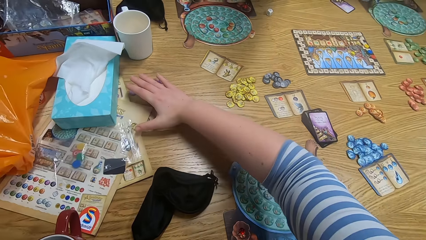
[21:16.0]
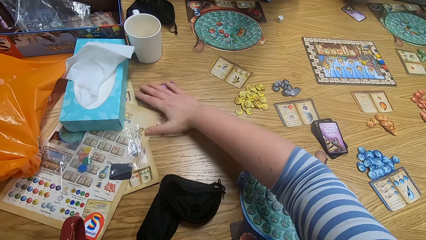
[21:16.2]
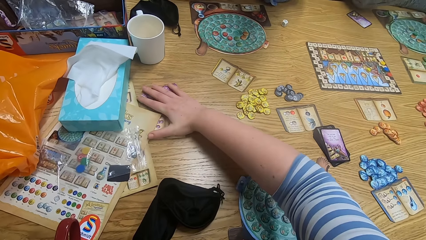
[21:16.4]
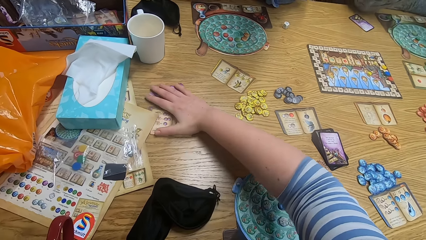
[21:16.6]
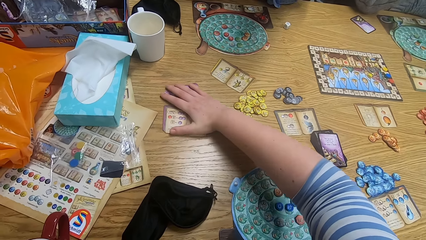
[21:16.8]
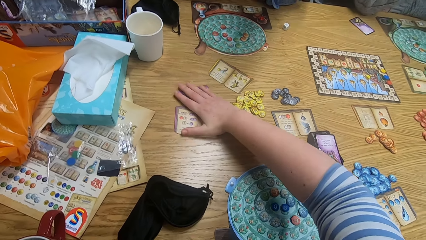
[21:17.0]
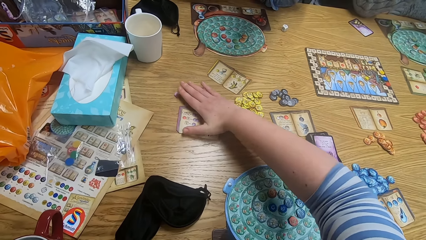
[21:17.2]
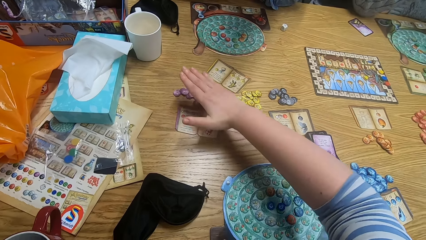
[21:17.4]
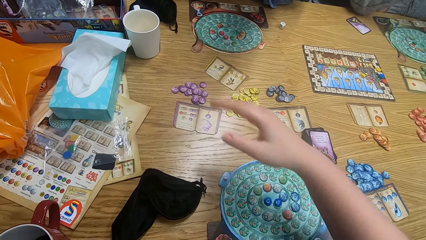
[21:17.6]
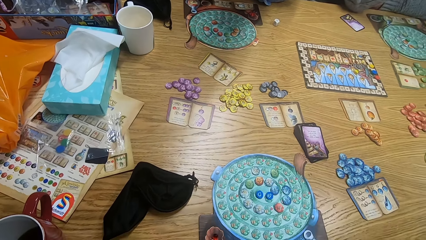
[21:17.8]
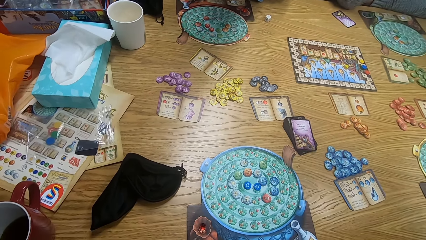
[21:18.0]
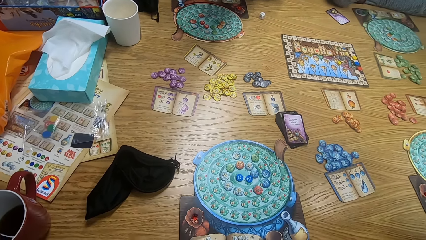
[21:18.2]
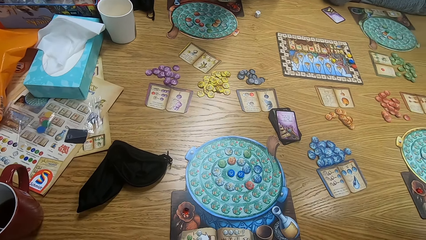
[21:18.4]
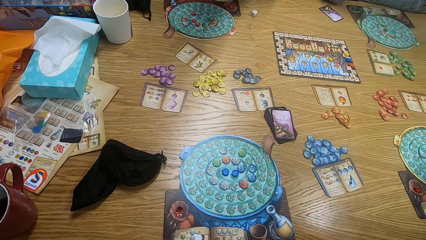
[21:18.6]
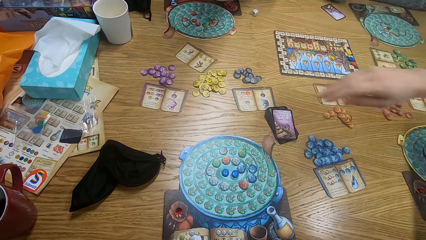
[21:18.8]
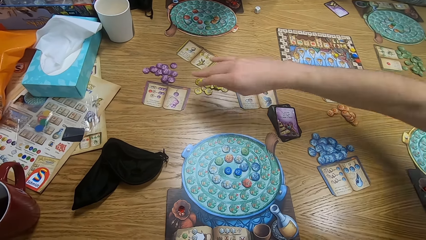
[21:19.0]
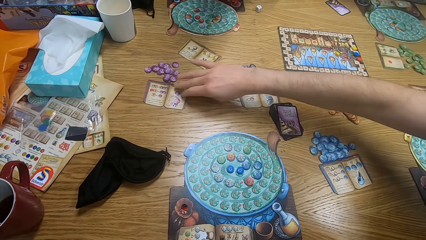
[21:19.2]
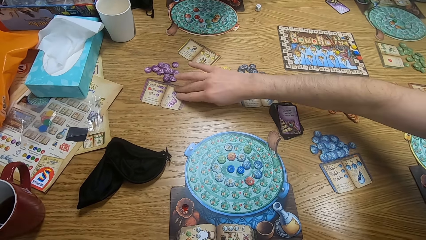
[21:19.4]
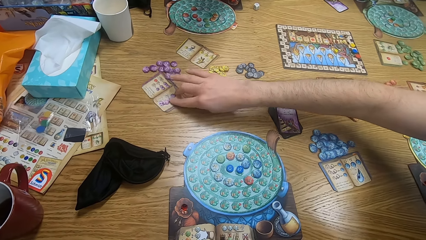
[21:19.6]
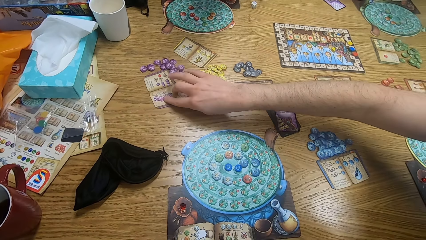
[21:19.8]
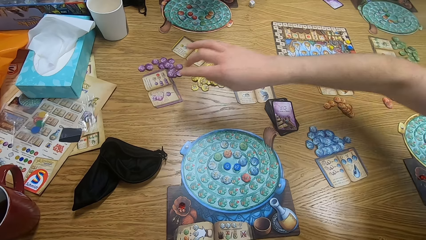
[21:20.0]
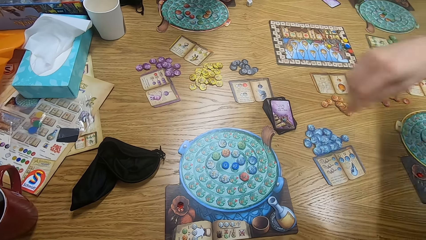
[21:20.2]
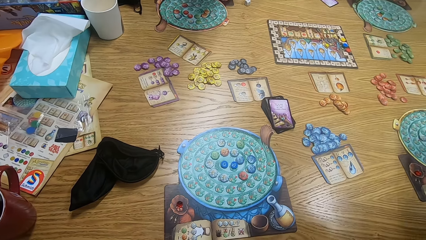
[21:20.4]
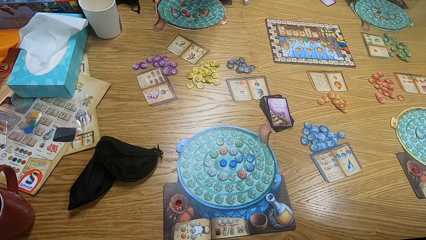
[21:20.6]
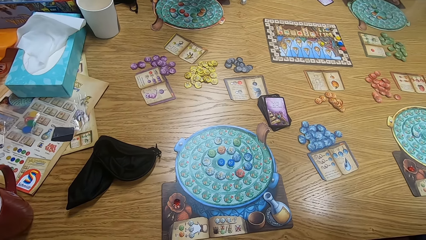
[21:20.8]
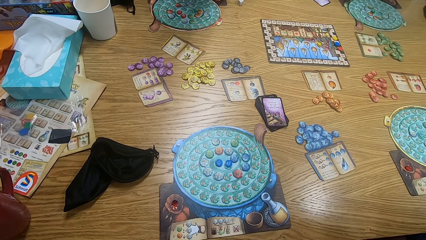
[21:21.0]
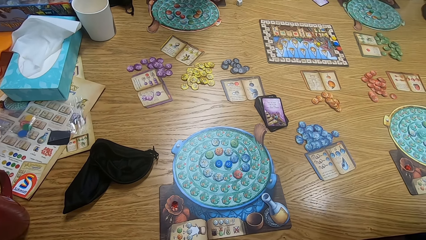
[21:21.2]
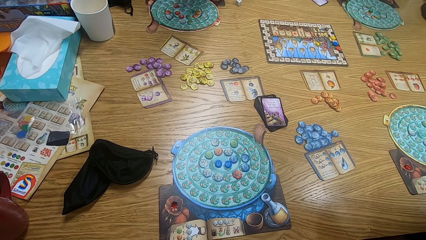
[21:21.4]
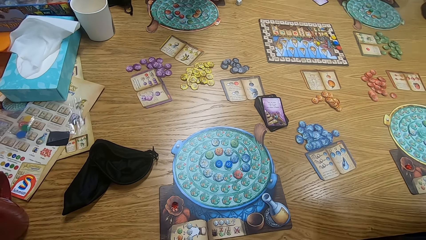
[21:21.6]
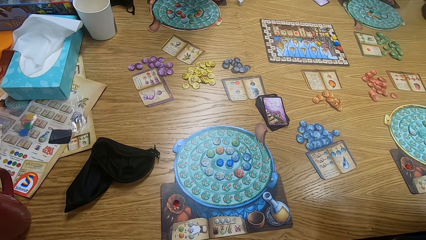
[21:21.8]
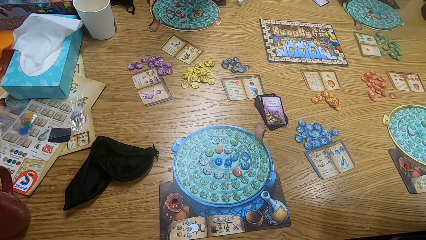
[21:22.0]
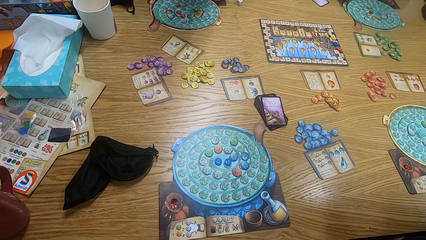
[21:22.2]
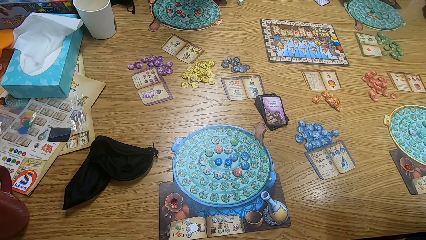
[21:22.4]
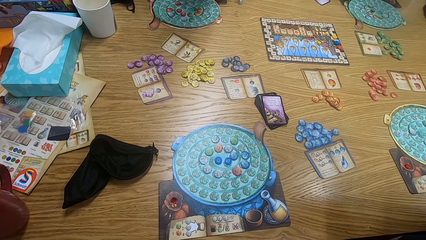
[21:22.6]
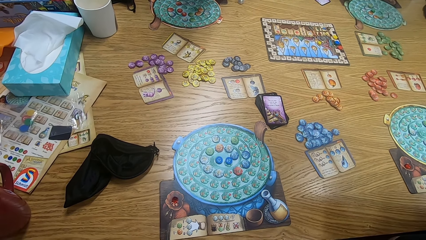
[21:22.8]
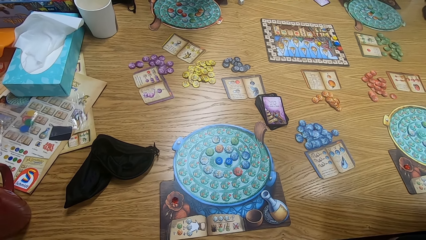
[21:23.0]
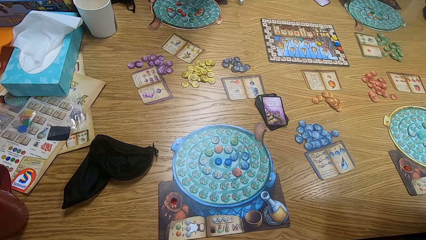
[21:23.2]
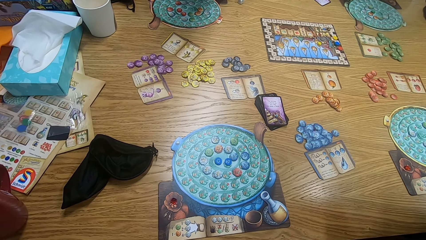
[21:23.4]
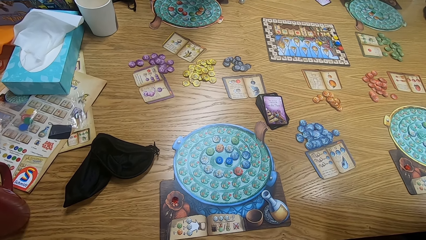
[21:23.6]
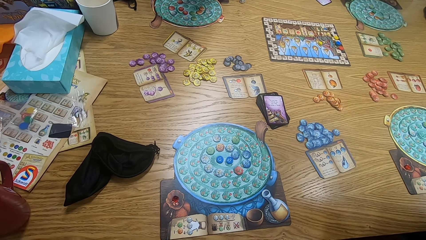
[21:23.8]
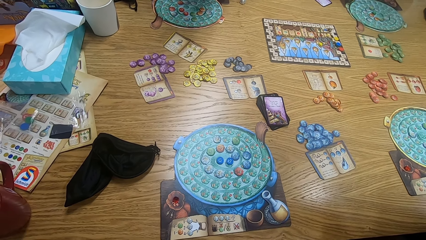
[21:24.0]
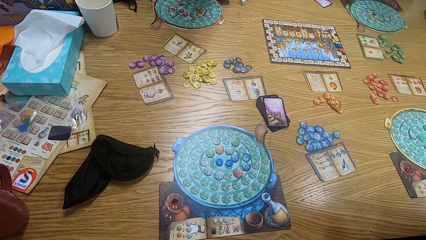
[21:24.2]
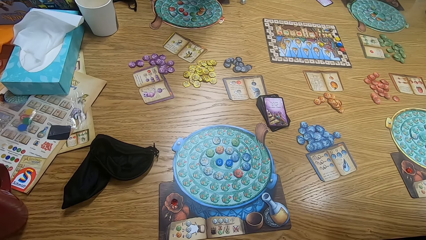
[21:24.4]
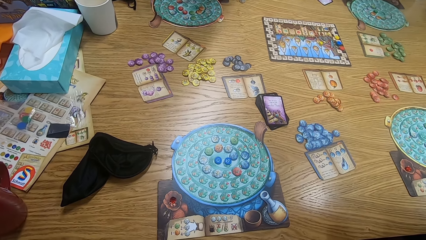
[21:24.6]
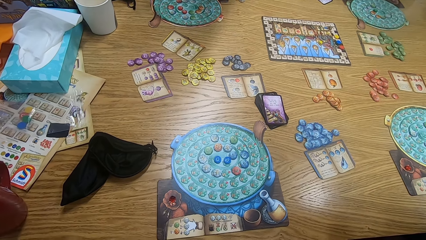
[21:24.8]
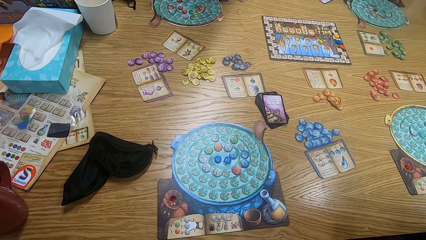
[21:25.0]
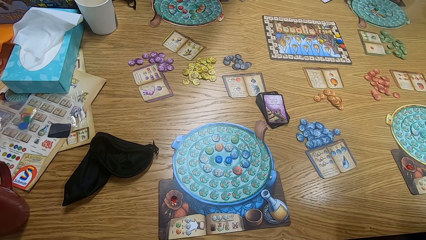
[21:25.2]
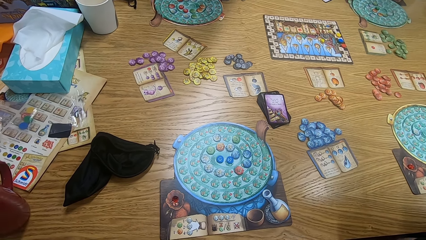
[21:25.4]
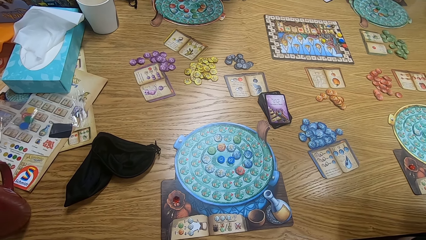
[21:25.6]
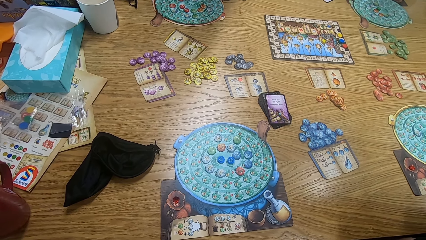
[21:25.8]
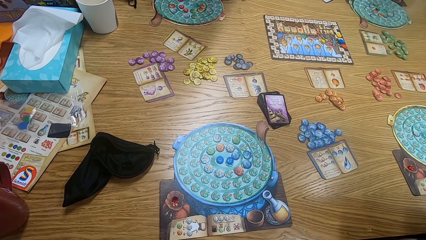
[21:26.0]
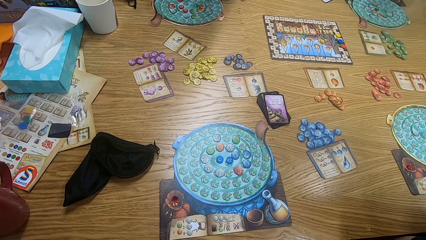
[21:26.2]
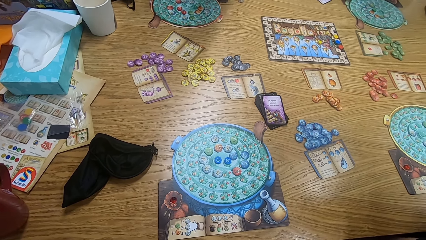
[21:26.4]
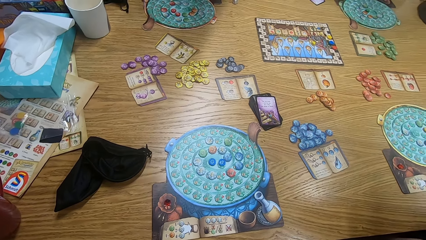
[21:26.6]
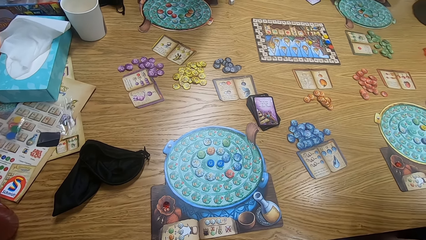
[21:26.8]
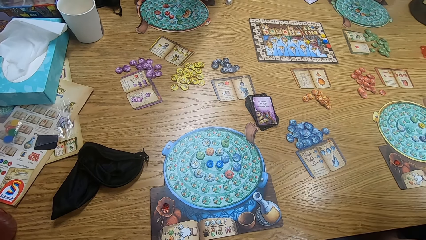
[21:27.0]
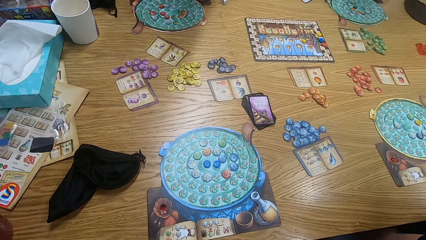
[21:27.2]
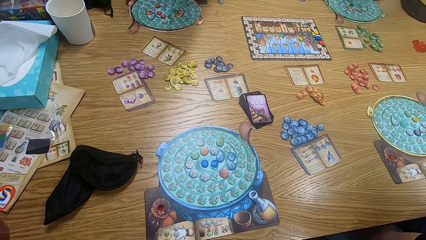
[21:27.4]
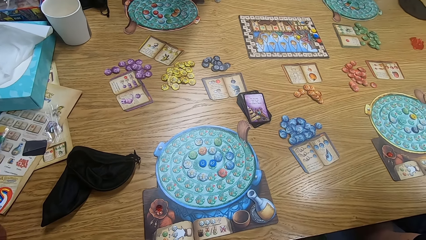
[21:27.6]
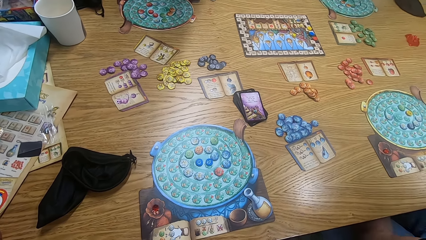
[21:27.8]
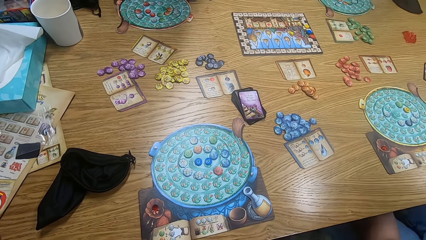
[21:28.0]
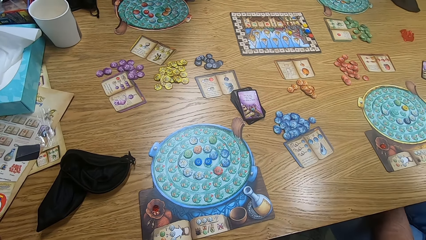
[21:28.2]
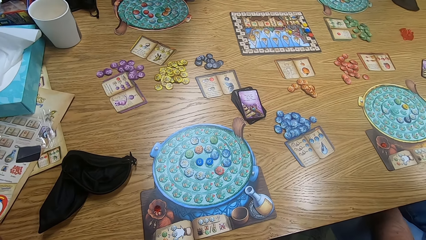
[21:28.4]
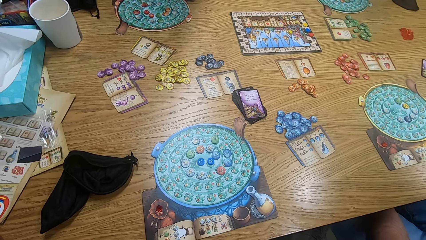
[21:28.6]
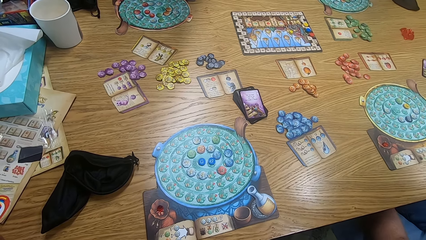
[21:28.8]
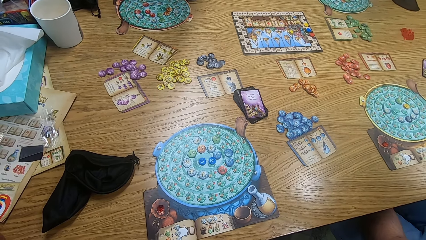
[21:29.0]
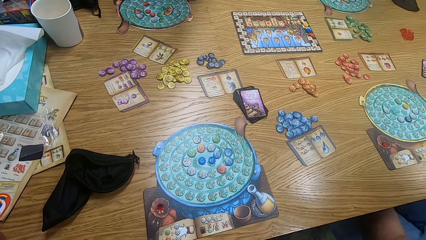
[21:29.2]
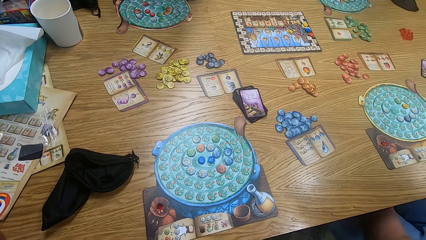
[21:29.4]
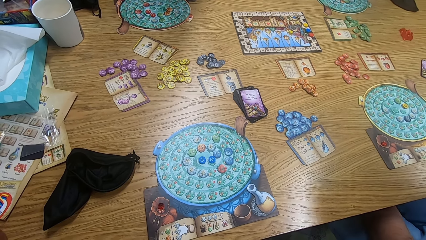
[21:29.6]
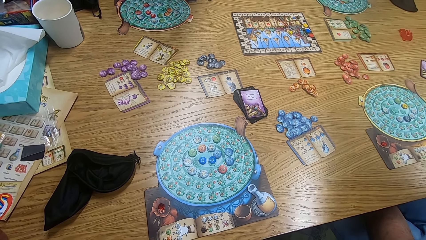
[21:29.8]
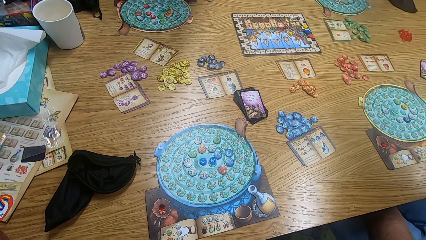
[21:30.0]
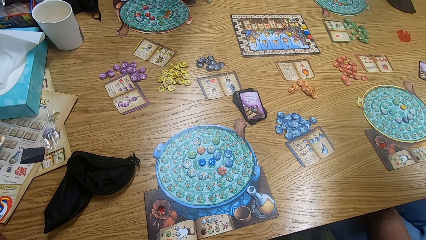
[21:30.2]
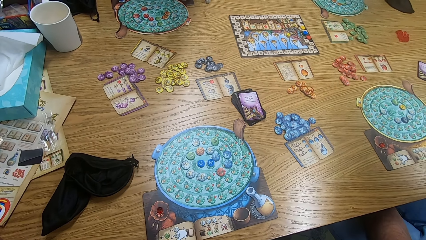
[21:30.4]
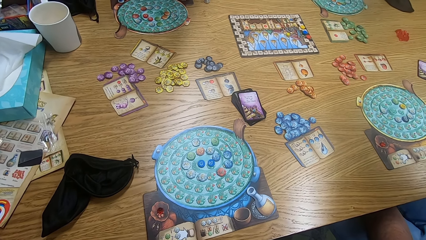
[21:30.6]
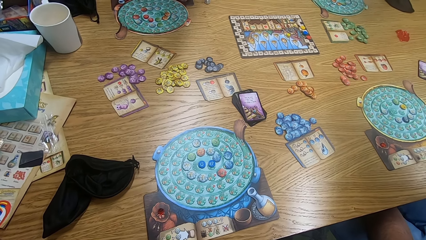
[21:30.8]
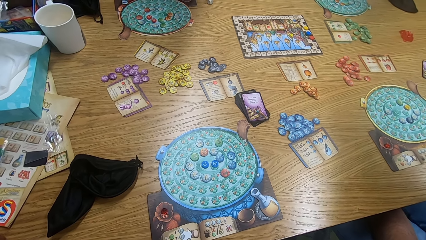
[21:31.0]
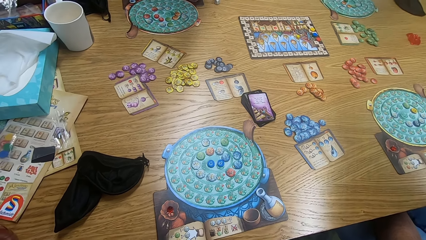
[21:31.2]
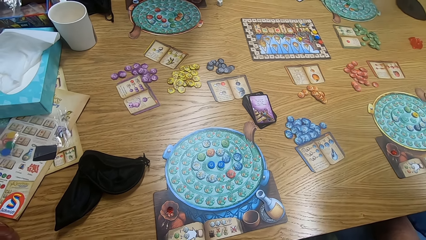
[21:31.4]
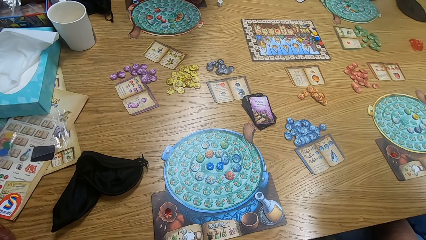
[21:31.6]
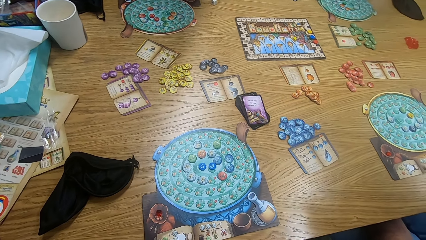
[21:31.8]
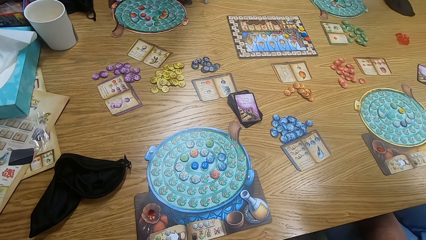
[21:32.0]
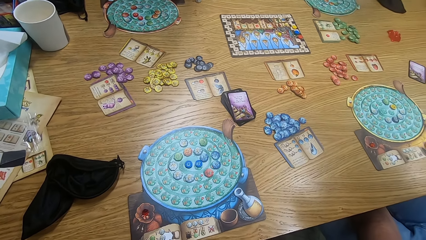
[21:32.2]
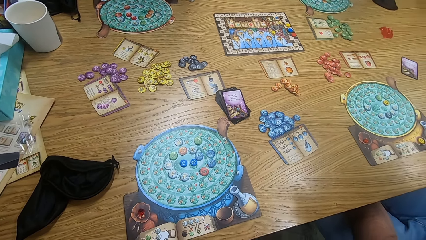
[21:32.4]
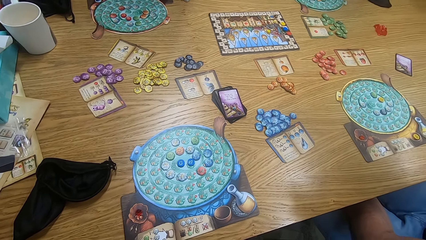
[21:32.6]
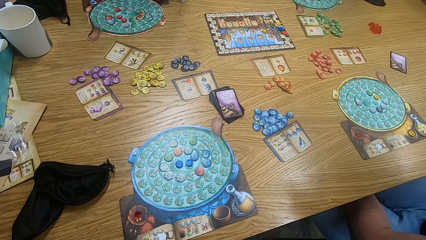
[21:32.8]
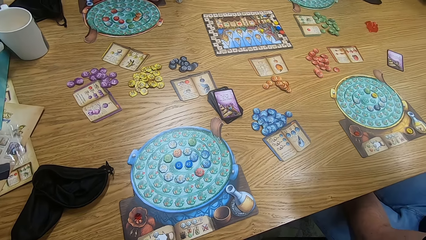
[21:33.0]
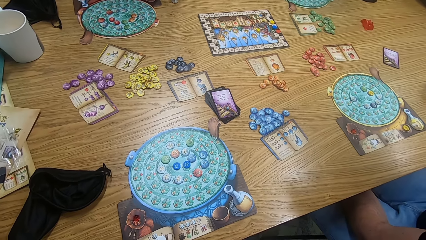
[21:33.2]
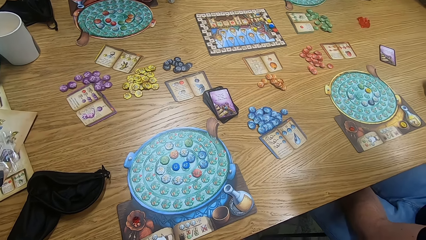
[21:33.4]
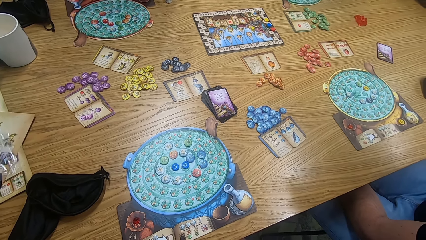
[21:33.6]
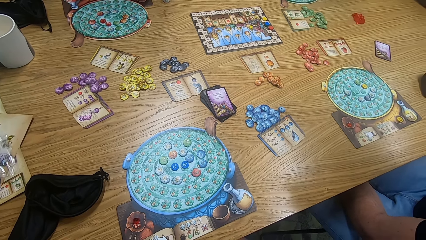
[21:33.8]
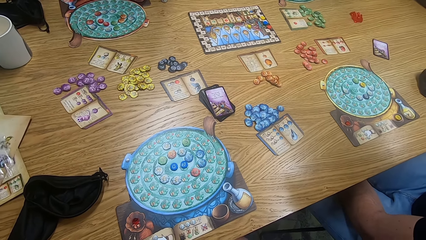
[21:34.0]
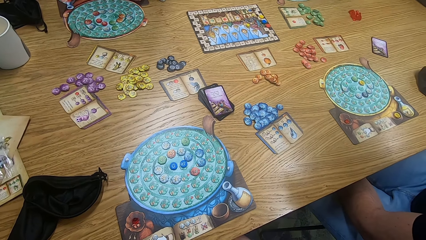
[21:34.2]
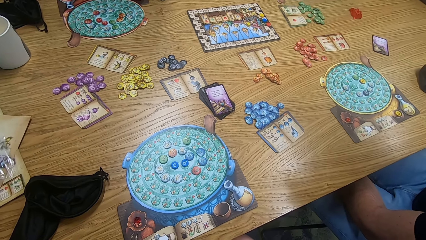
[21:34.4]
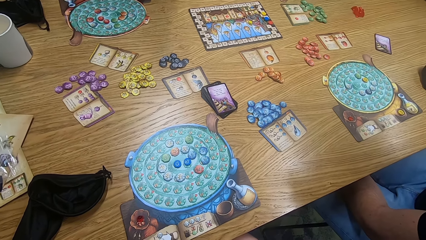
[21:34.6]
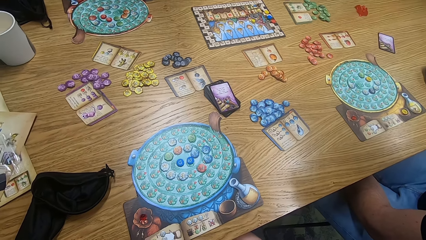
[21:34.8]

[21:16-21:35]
The camera wearer places the bag on the table. They move cards on the table and look around. A man plays the game. He touches cards on the table. The camera wearer looks around. They look at the game board. They look around.
